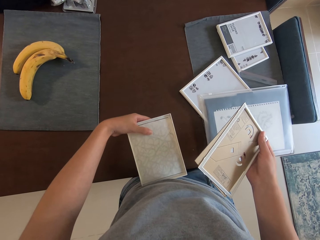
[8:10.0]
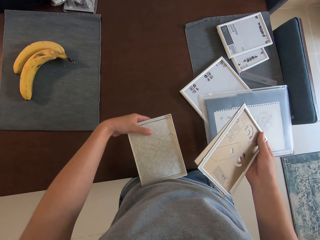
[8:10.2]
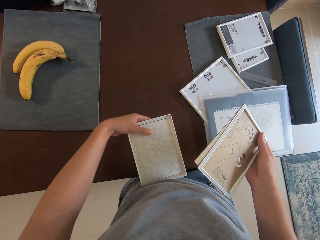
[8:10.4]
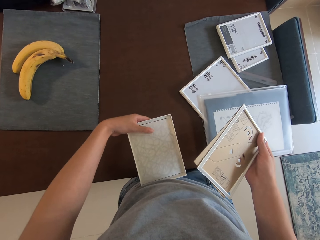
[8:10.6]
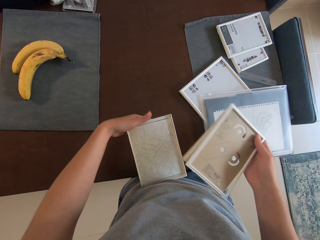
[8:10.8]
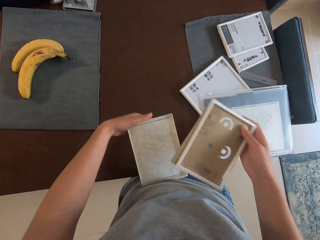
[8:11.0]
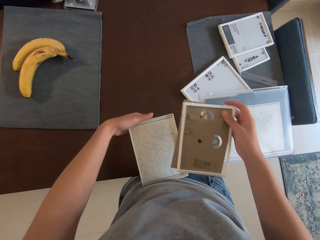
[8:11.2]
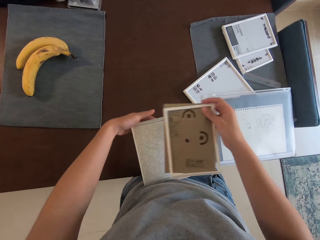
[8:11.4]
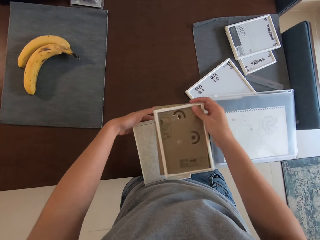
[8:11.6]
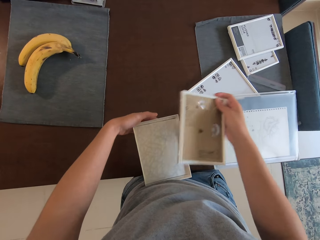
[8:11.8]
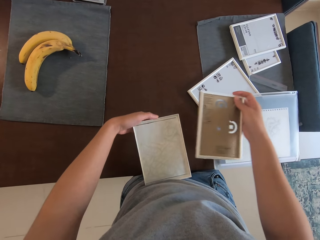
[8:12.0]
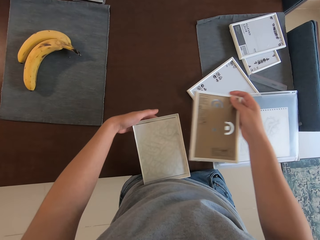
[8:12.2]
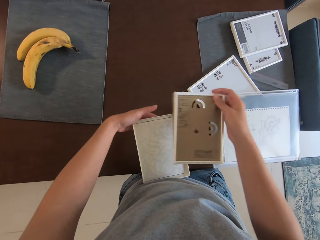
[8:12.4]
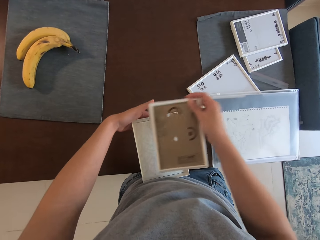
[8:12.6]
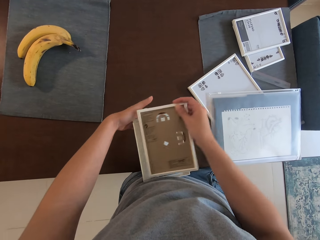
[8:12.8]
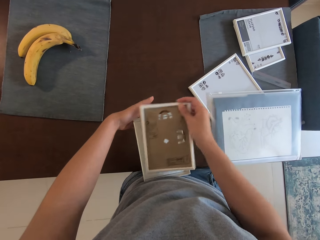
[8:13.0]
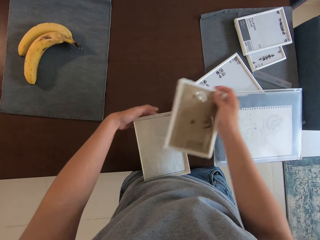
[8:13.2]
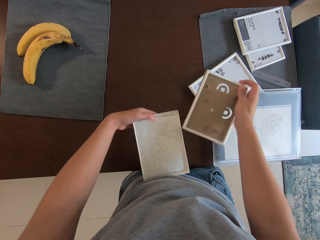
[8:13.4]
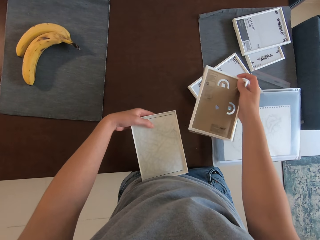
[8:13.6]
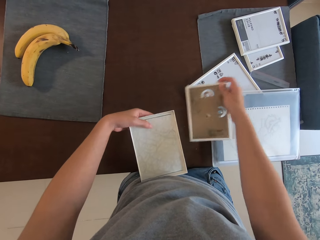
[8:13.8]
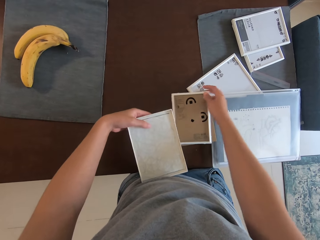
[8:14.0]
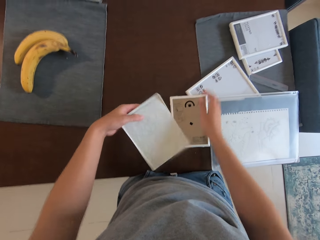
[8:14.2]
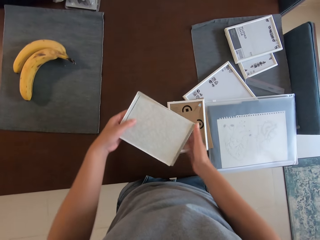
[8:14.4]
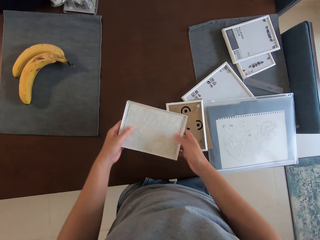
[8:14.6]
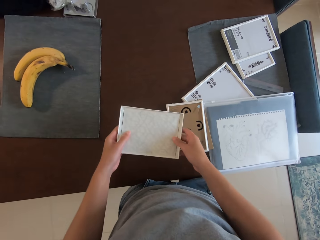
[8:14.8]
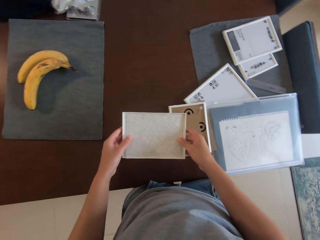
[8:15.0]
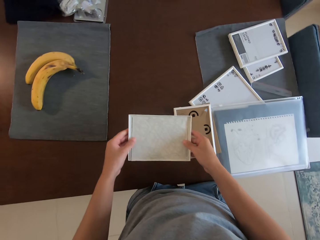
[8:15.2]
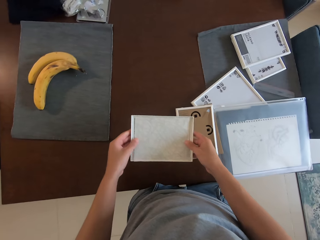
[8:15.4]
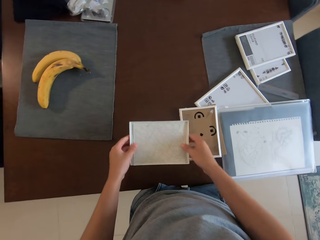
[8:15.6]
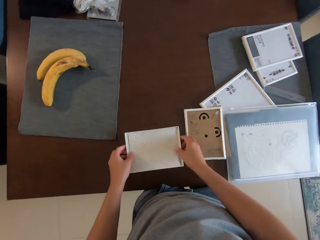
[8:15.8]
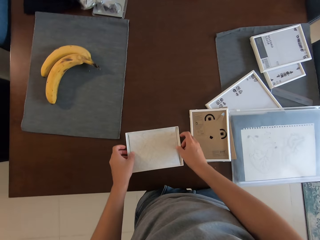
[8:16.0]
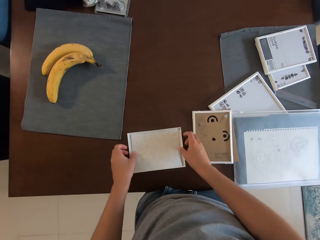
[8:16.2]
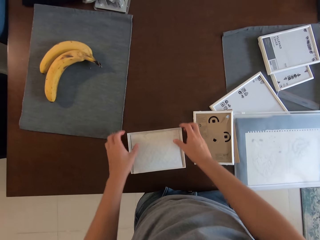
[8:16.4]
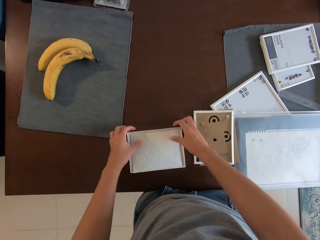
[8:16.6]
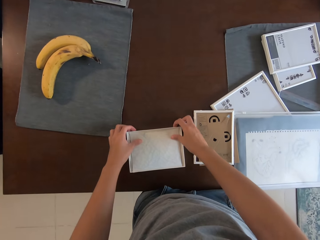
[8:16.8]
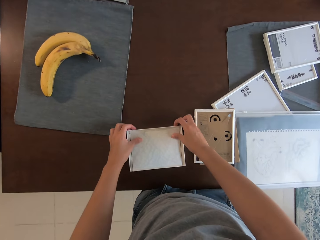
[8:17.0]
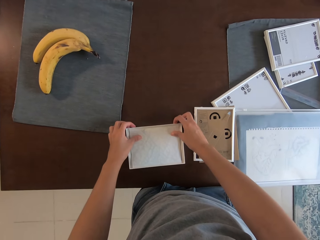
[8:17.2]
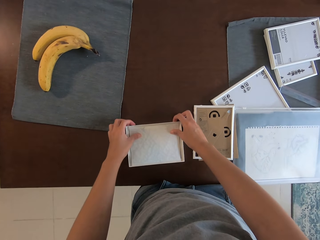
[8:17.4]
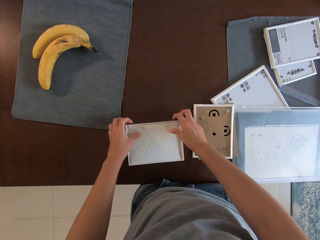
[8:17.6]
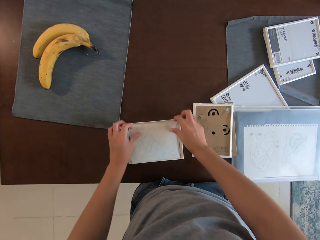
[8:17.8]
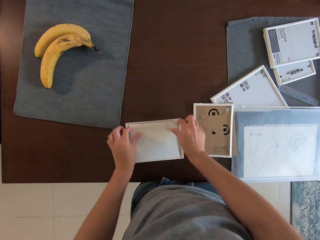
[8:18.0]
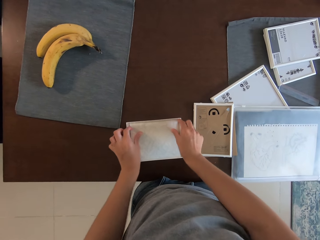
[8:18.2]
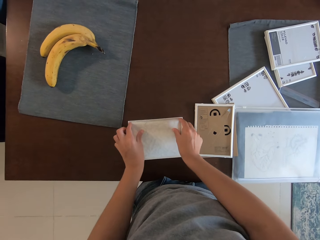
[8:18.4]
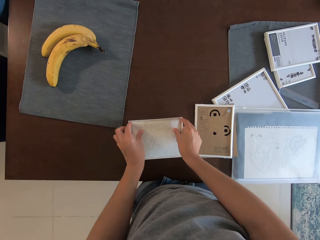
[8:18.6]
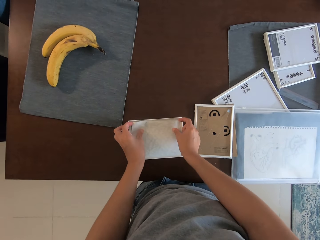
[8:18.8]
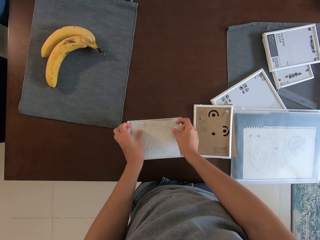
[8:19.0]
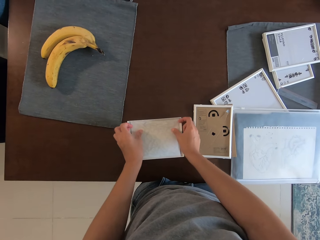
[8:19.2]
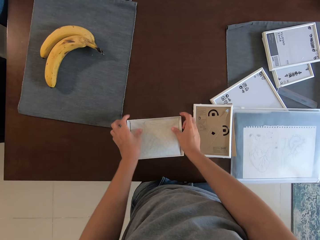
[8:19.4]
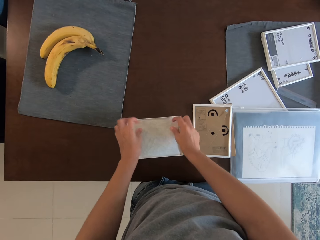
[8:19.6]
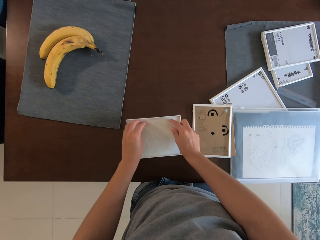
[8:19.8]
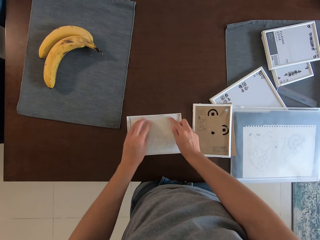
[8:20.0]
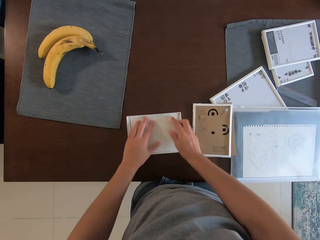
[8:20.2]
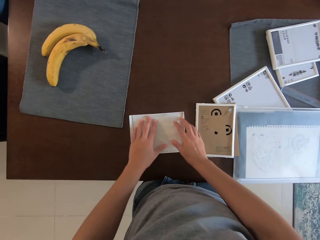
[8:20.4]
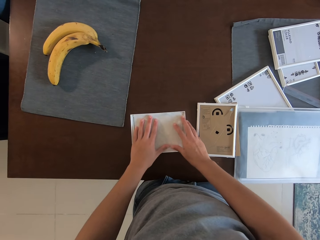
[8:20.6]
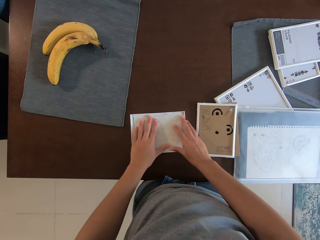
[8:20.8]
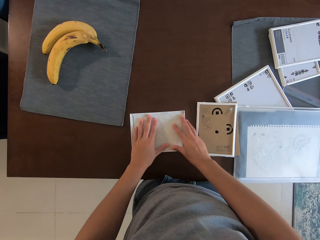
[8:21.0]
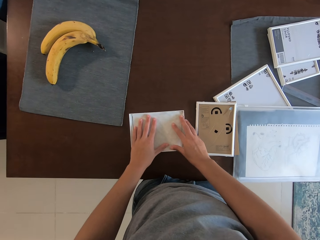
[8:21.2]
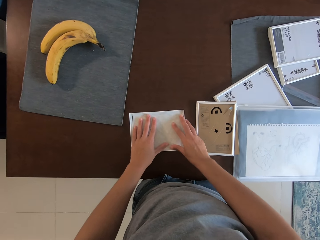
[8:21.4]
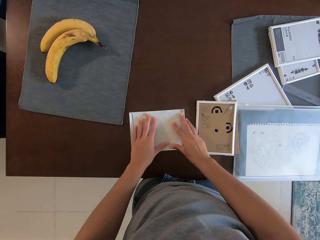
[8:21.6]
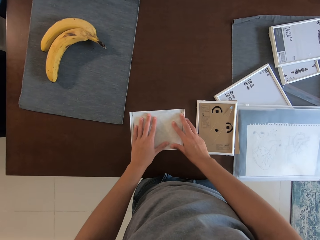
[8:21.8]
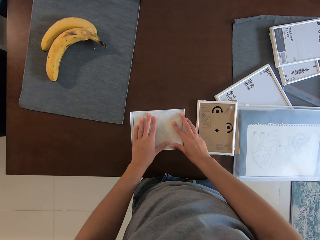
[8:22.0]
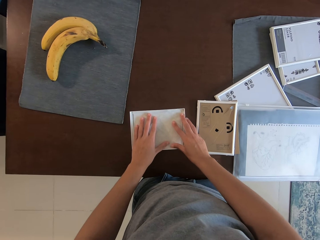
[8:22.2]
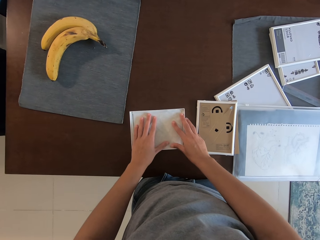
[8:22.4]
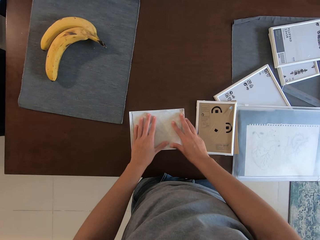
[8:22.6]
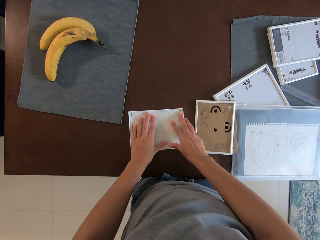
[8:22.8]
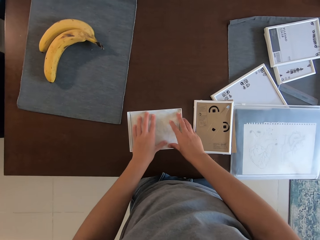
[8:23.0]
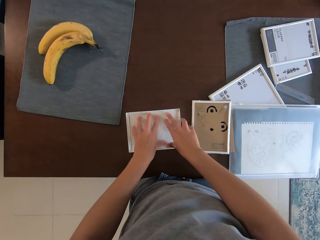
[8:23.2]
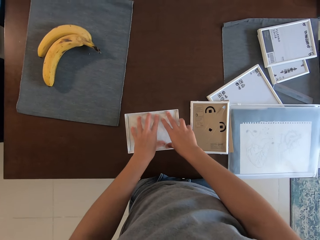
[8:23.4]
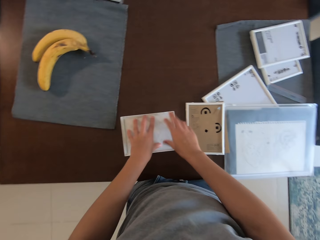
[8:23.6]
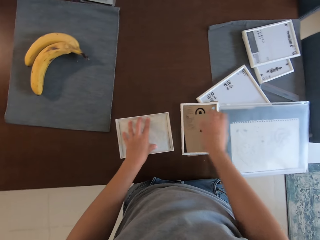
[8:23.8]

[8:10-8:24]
The camera wearer looks around a table. She puts down a frame on the table. She puts down a craft paper on the table. She reassembles the picture frame with her hands. She moves the craft paper on the table.

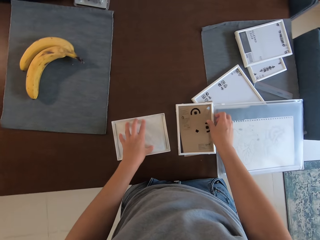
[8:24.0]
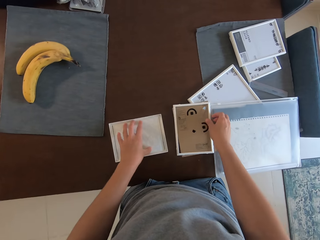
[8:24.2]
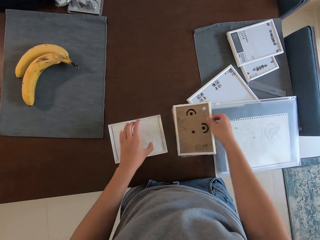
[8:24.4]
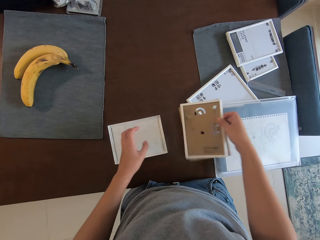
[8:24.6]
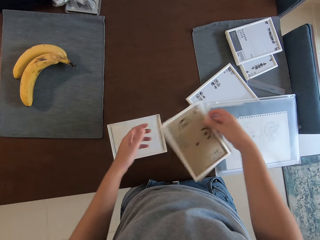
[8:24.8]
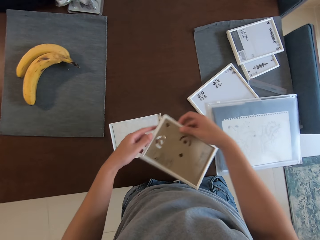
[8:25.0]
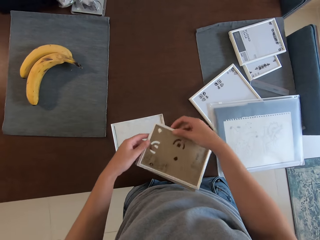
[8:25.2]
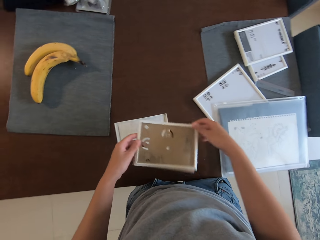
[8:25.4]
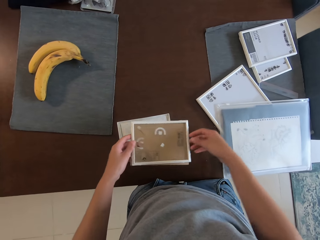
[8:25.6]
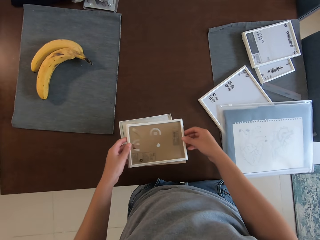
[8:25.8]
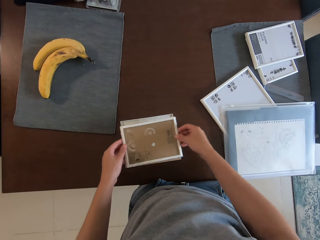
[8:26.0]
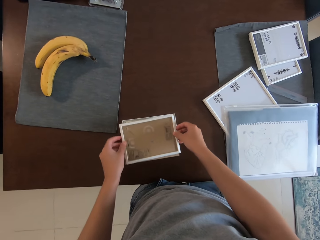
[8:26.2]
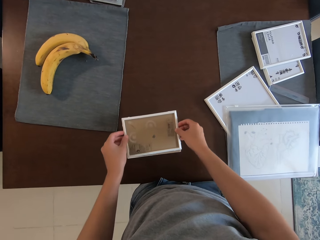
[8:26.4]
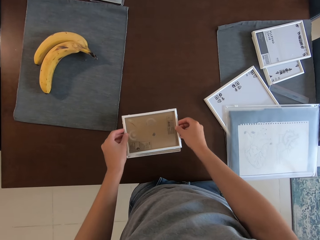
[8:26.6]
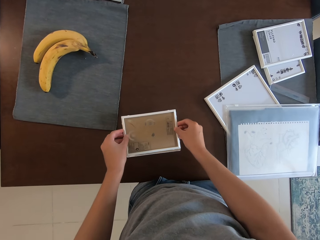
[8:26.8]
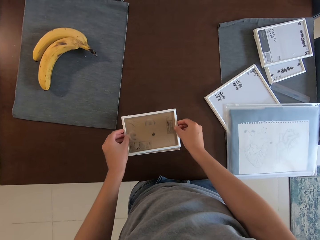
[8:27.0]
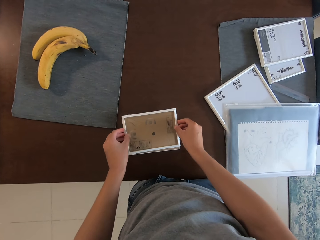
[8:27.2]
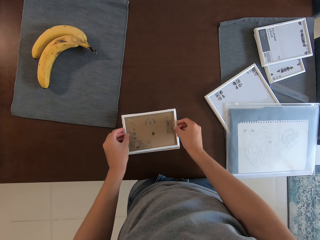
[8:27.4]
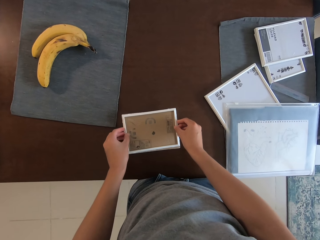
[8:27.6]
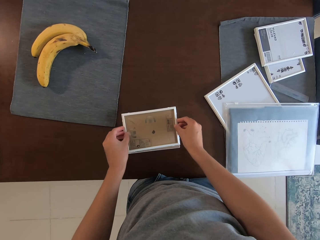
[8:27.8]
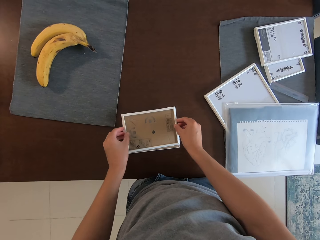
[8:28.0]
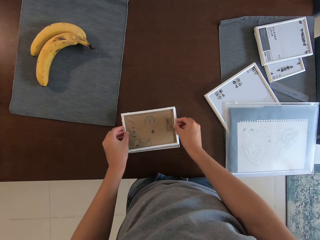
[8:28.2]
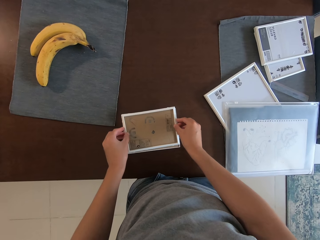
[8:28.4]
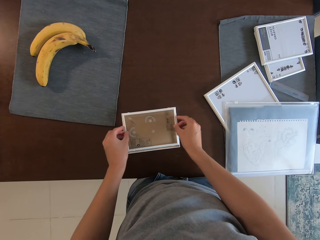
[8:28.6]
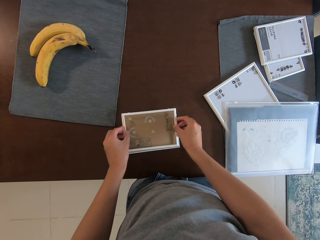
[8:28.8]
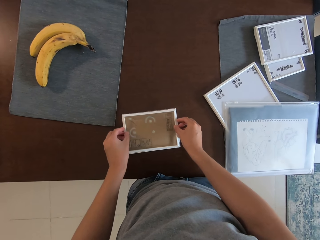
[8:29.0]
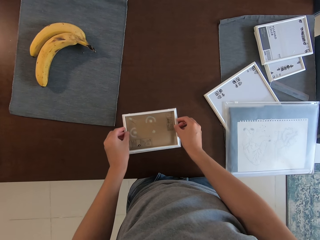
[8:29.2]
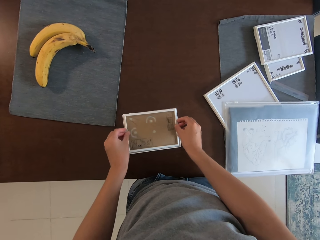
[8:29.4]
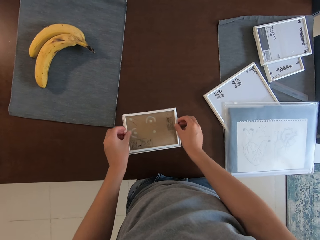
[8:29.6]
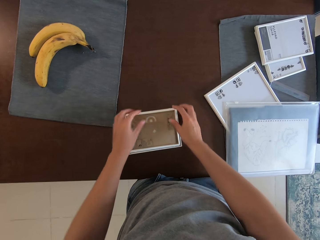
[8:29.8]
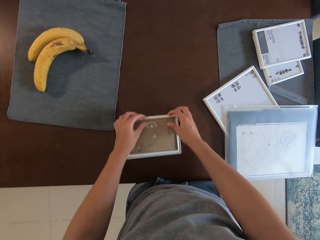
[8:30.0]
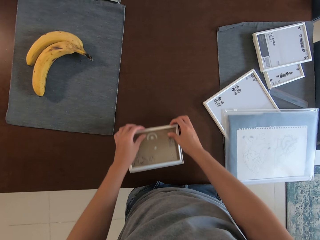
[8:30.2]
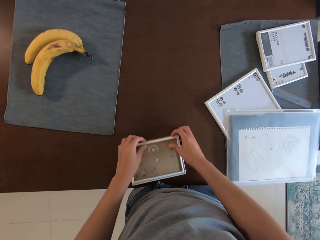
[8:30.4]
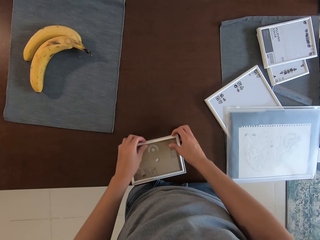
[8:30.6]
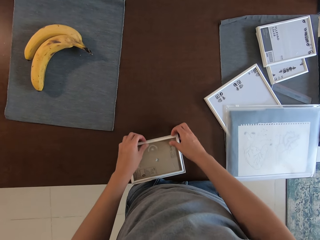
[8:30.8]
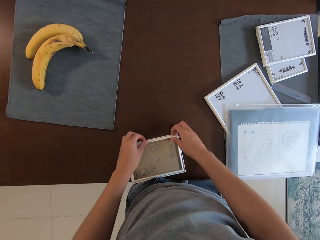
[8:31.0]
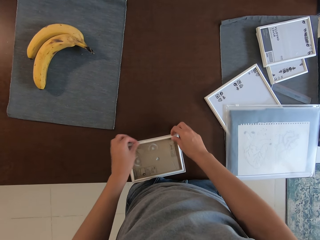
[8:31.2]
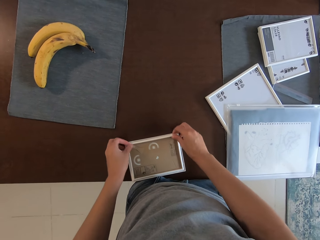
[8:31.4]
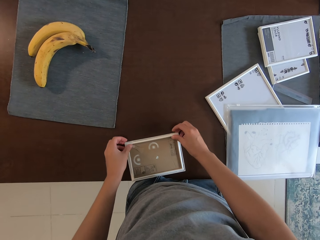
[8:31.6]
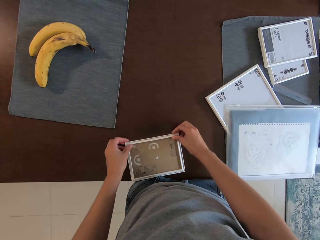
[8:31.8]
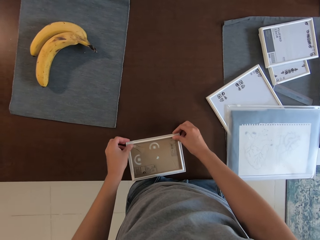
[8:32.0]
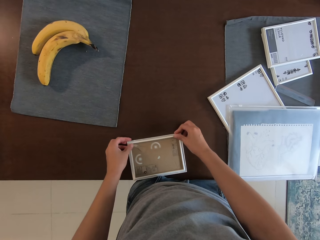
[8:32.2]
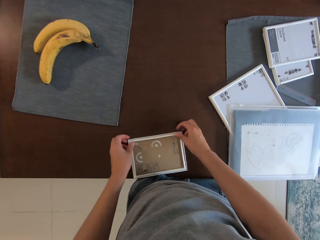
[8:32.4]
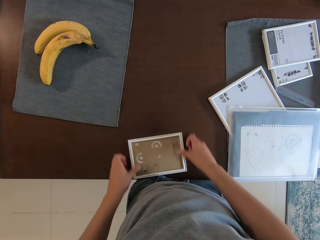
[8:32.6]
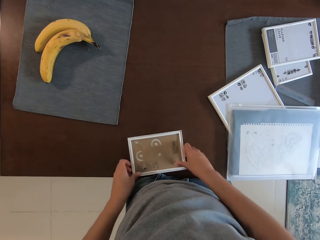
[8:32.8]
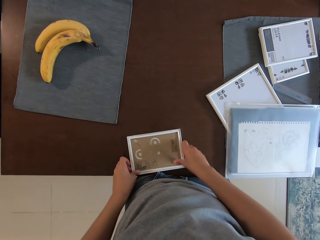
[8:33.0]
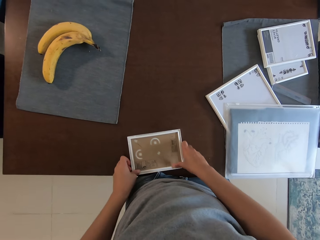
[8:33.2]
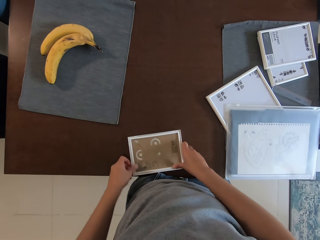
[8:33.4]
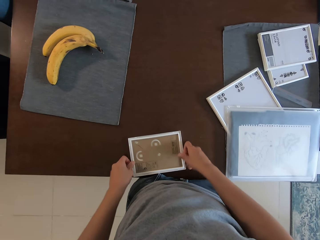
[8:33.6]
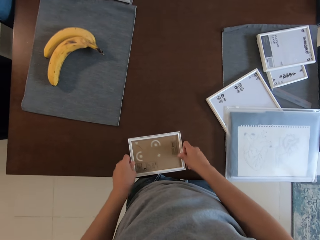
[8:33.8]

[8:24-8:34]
The camera wearer picks up a frame from a table. They put down the frame on a craft paper. They adjust the frame on the craft paper on the table.
